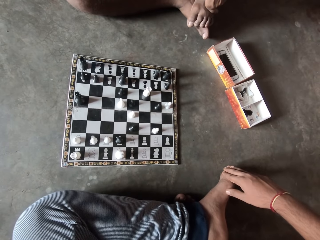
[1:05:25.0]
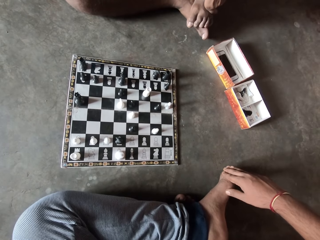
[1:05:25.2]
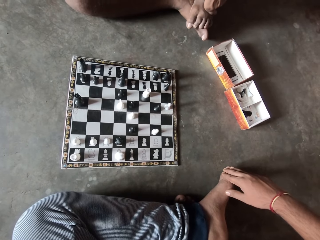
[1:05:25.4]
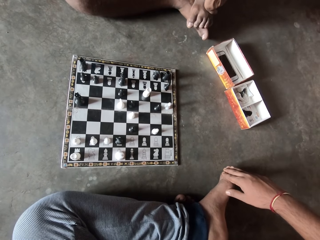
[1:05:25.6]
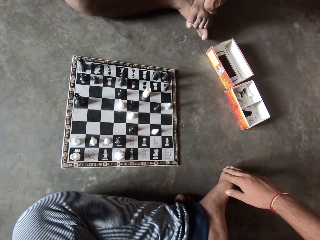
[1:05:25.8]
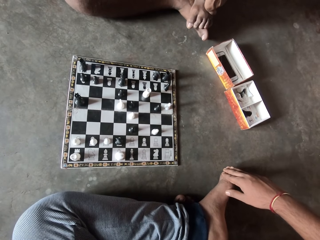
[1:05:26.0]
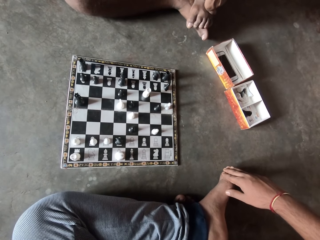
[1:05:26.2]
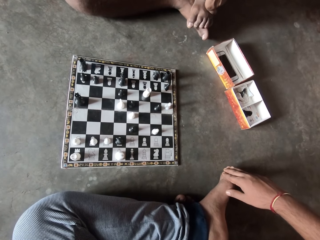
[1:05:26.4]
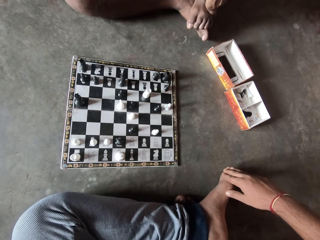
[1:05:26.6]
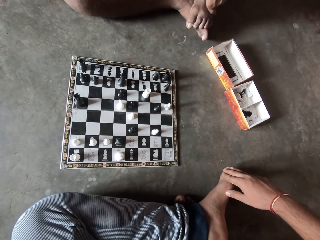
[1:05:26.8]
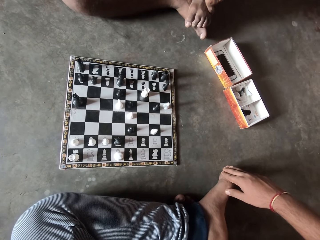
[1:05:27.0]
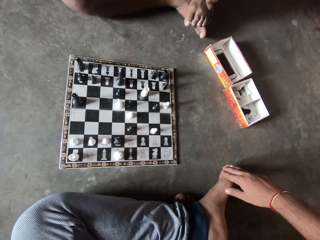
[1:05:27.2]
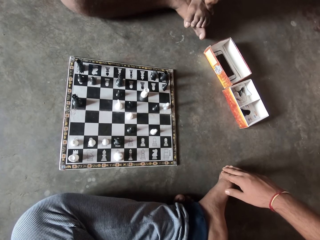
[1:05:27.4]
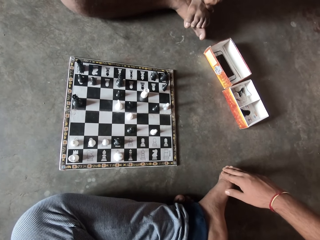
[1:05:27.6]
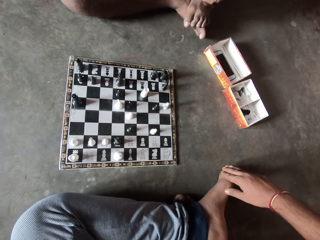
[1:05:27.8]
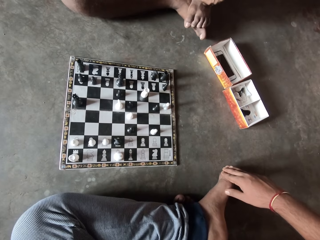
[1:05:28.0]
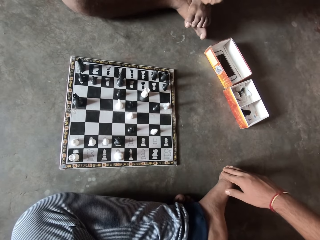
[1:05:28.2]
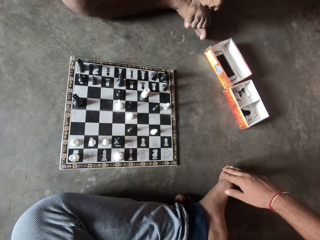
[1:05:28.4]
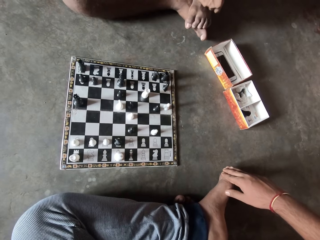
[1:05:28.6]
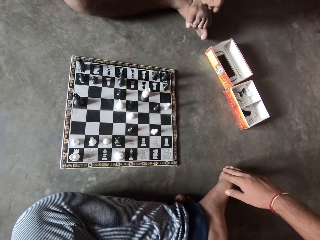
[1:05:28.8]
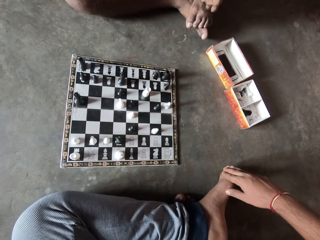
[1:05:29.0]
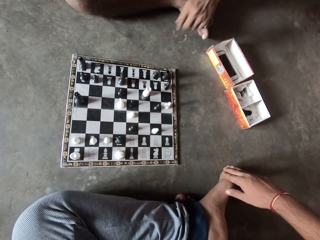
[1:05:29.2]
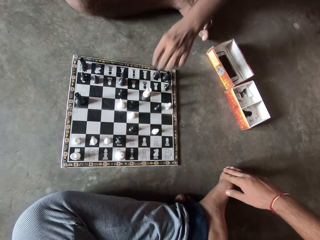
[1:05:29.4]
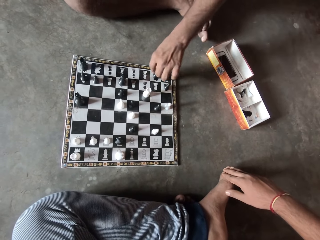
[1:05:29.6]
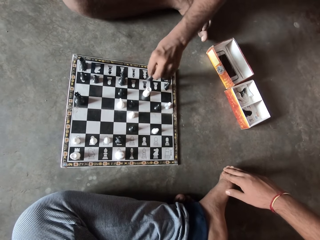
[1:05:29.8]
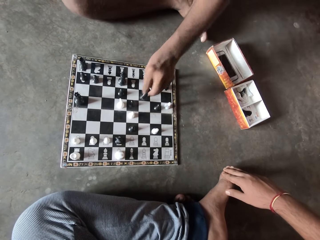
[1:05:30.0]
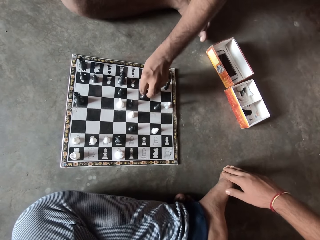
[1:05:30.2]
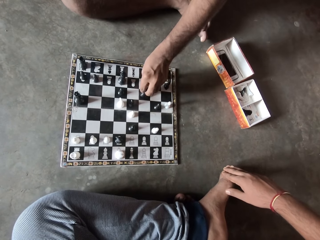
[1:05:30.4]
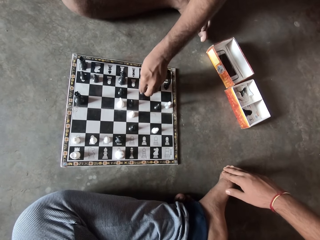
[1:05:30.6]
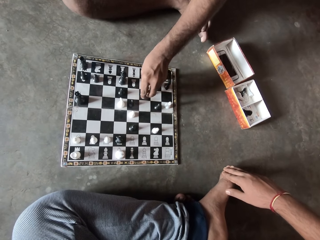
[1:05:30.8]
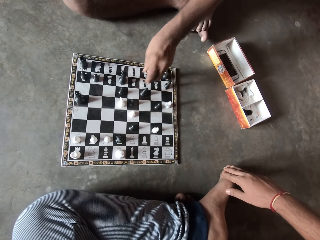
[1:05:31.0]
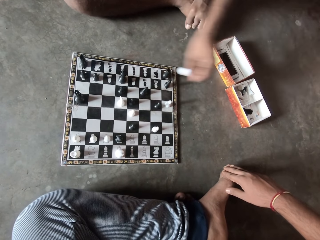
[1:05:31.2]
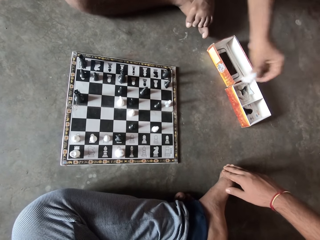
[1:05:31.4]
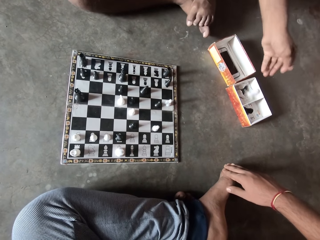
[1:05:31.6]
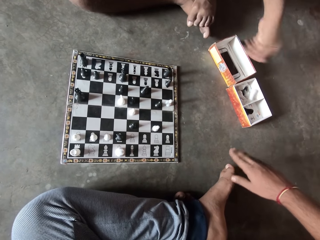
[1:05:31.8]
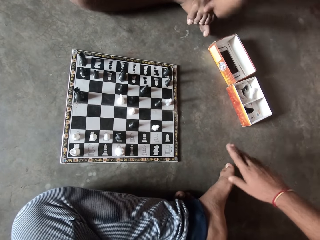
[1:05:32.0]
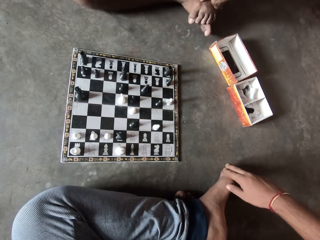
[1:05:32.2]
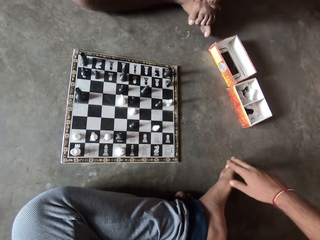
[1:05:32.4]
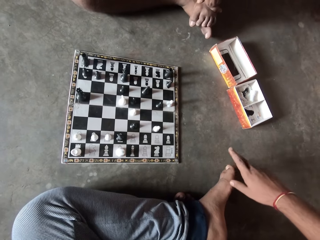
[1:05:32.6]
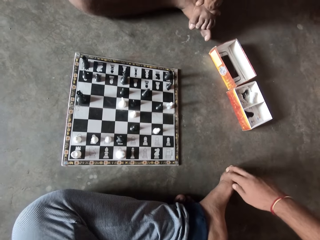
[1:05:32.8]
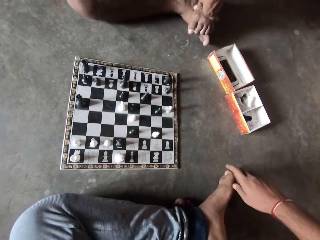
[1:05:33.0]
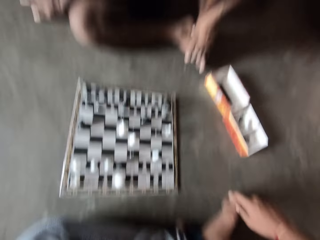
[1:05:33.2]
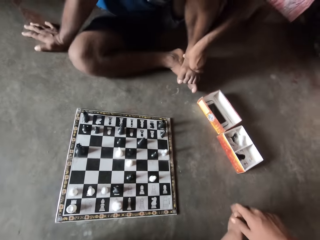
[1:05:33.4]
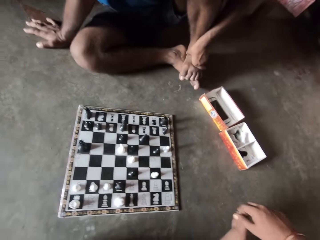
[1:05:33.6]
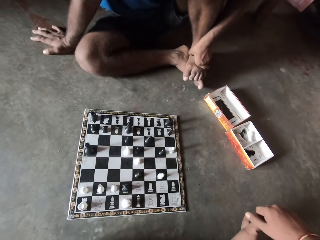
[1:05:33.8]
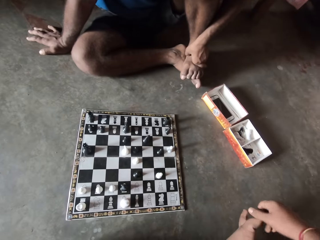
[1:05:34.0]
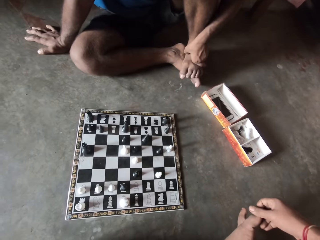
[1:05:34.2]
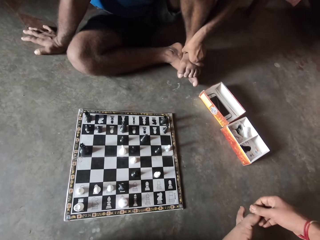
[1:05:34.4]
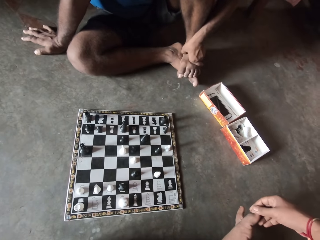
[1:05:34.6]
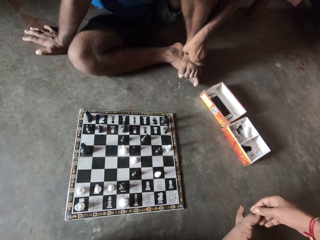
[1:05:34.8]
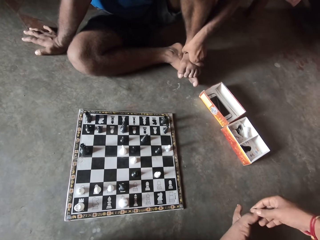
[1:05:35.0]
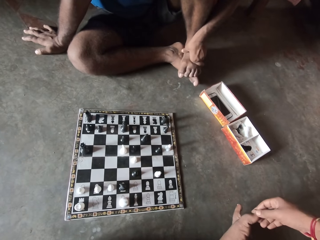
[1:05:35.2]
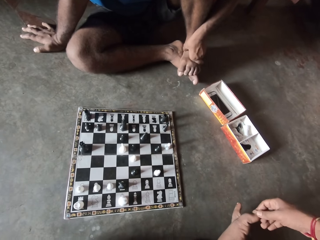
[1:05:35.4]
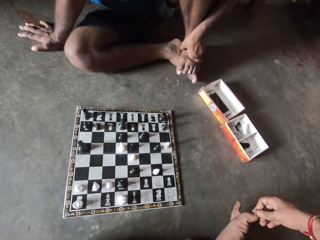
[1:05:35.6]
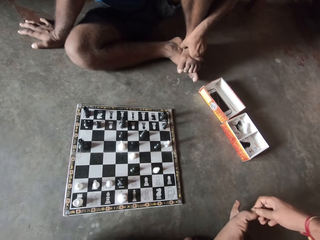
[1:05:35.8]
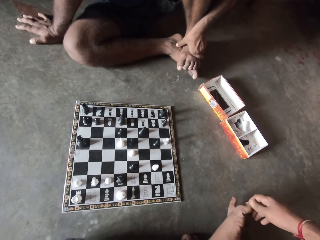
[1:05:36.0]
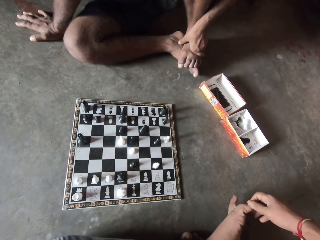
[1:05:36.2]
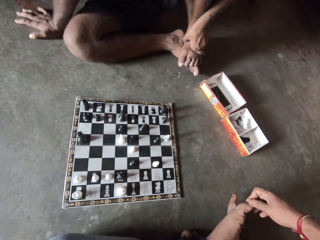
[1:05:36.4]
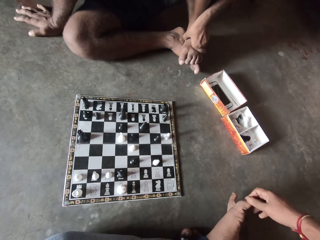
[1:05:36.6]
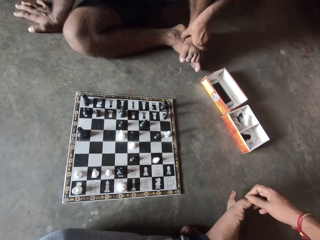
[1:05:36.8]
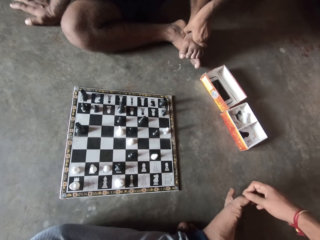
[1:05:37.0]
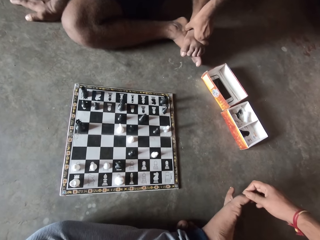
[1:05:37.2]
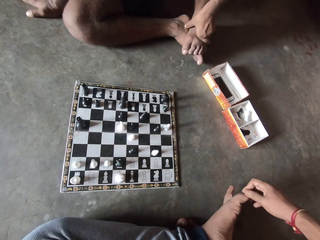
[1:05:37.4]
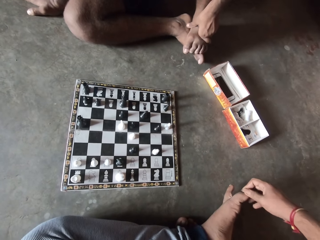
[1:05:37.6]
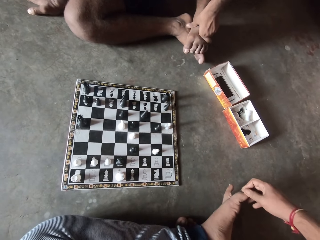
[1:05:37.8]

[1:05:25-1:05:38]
A man picks up a black chess piece from the chess board. The man plays chess. The man drops the black chess piece on the chess board. The man picks up a white chess piece from the chess board. The man drops the white chess piece into the carton box on the floor. The man holds his feet. The camera wearer taps at his feet with his hand. He holds his toe.

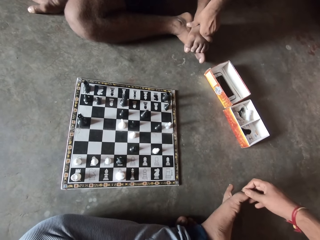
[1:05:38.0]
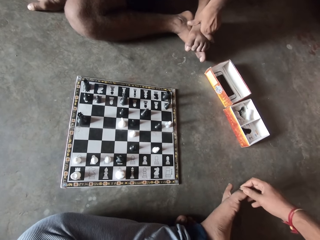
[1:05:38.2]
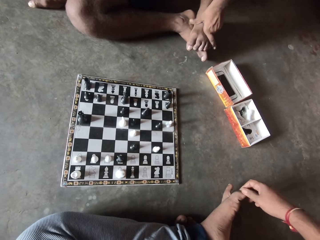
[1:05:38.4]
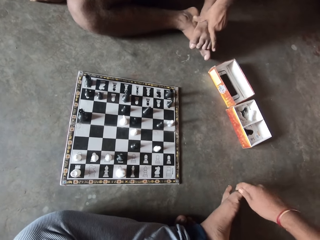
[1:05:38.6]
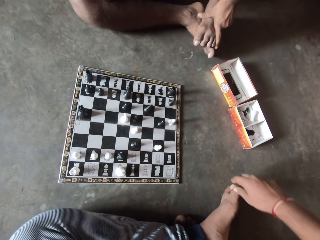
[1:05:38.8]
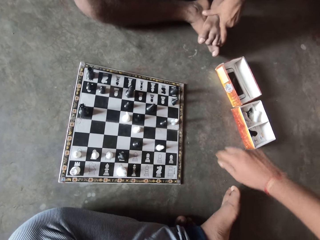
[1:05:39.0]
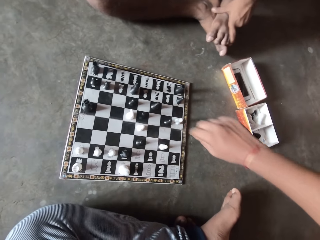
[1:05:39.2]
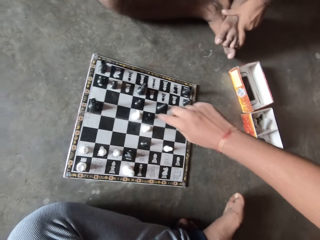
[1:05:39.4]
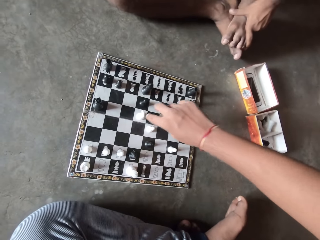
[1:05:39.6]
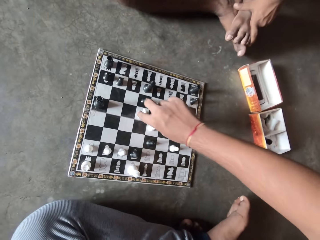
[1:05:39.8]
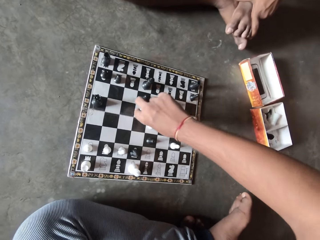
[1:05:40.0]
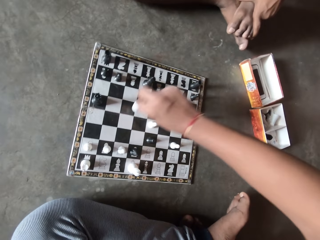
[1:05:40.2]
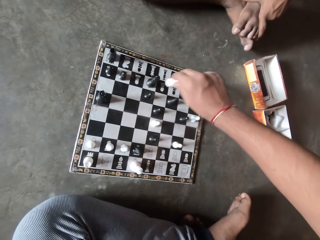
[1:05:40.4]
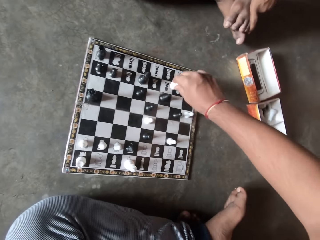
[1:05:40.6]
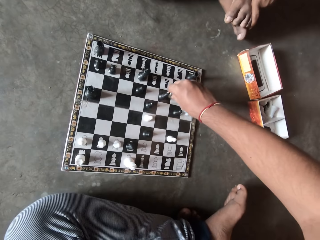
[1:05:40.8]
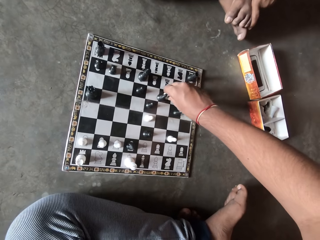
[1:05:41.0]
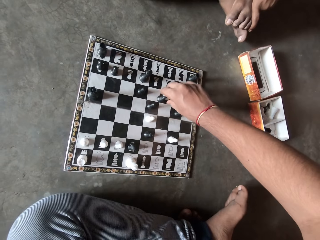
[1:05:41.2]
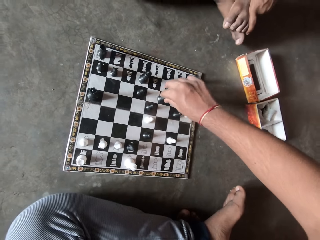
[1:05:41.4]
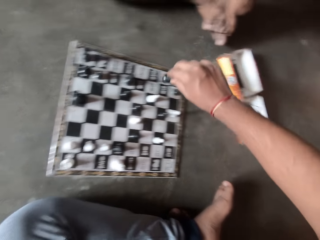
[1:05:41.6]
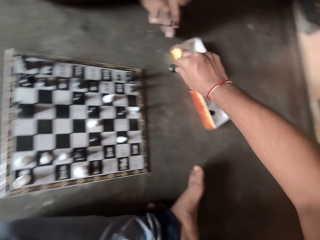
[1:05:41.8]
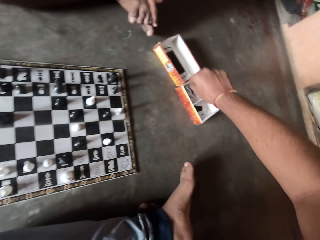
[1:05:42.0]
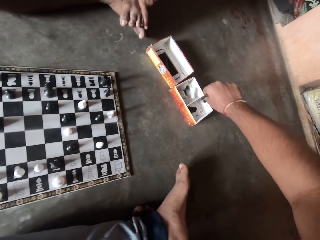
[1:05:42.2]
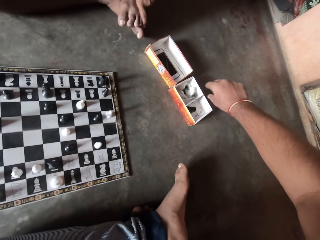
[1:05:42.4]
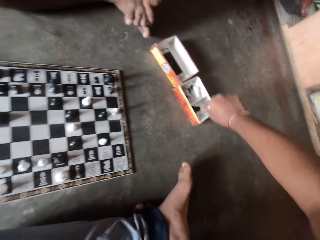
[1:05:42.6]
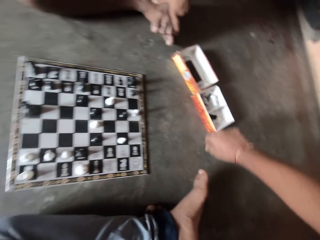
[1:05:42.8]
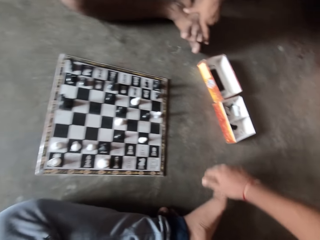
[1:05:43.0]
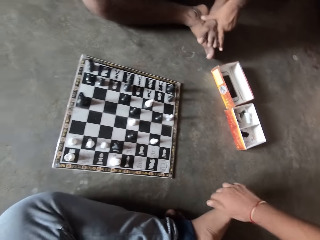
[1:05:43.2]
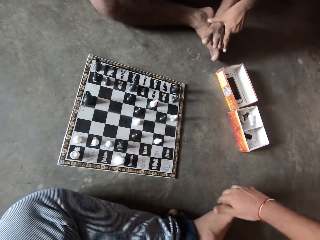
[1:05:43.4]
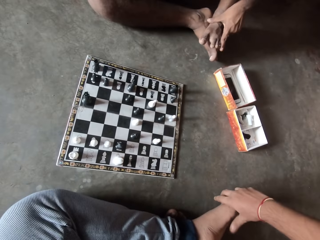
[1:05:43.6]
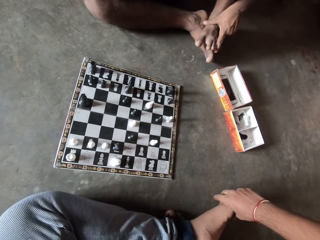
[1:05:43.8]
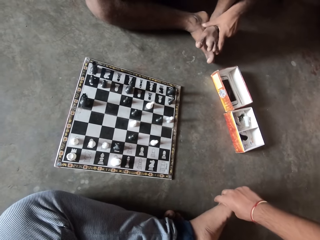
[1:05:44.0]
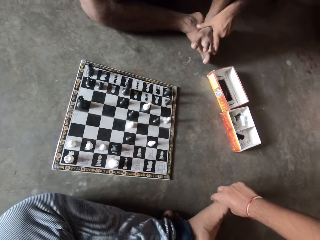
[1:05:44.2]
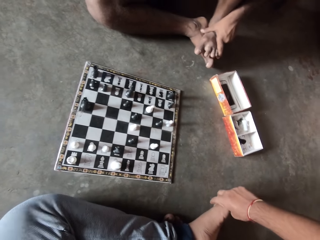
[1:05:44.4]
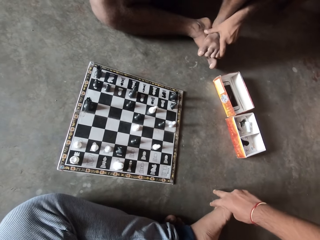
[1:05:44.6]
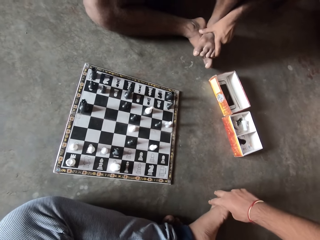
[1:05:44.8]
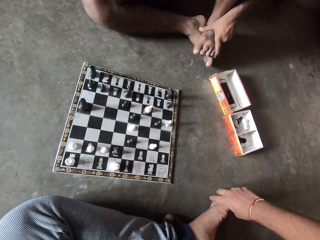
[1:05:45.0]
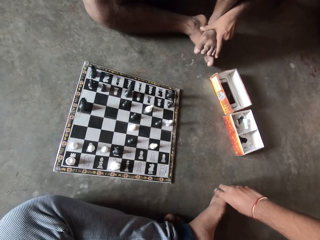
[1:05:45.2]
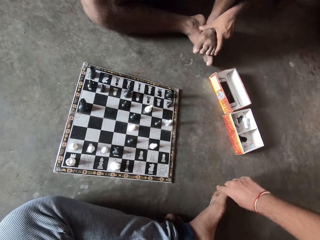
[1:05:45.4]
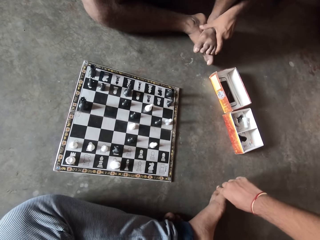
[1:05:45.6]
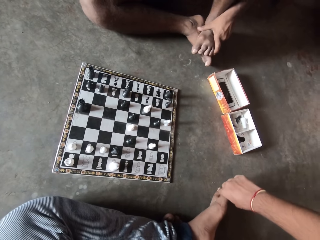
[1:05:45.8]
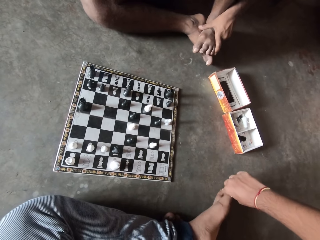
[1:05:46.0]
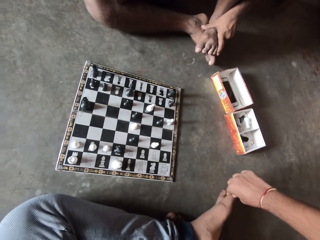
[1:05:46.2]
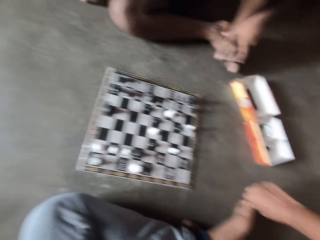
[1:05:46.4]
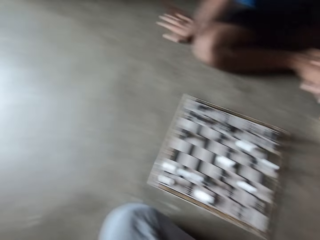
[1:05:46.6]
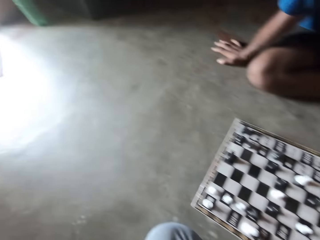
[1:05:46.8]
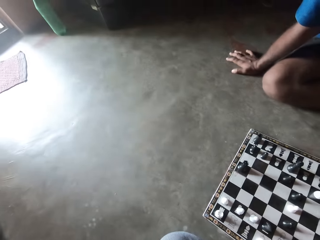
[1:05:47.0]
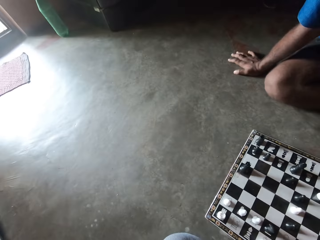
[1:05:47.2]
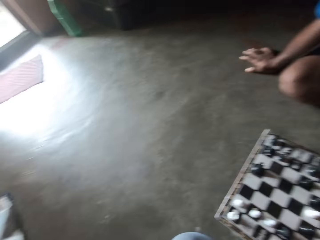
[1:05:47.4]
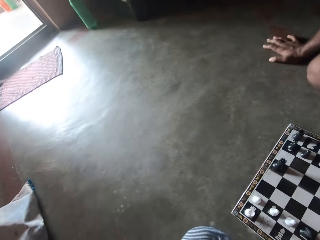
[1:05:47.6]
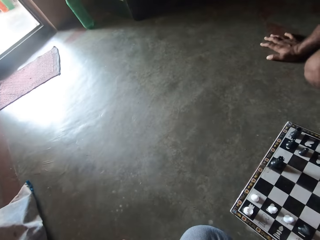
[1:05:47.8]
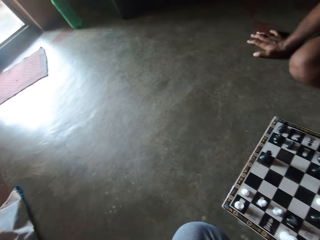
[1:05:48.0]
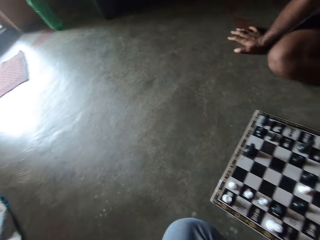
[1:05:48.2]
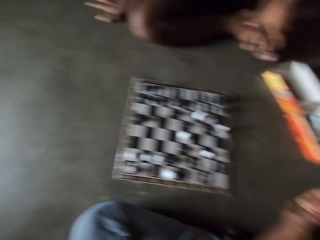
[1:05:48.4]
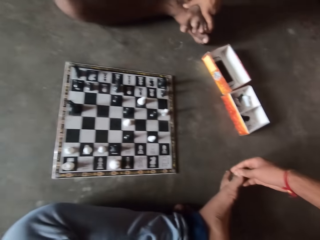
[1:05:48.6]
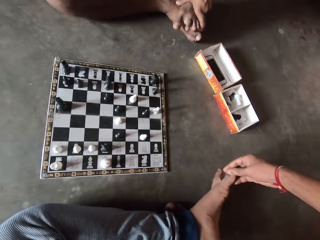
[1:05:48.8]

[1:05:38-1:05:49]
The camera wearer plays chess. He picks up a white chess piece from the chess board. He drops the white chess piece on the chess board. He picks up a black chess piece from the chess board. He drops the black chess piece in a carton box on the floor. He holds his toes.
